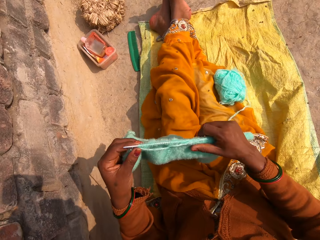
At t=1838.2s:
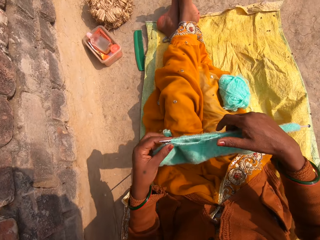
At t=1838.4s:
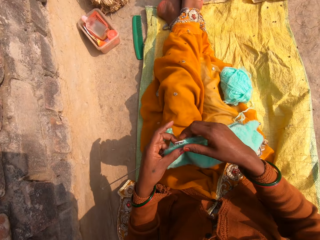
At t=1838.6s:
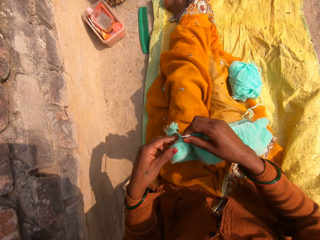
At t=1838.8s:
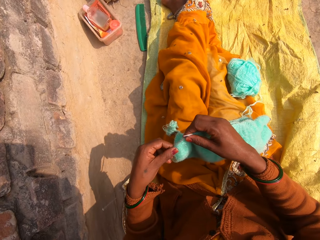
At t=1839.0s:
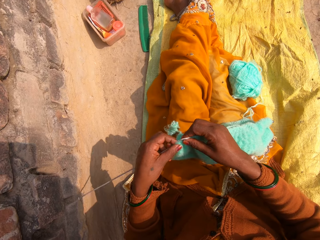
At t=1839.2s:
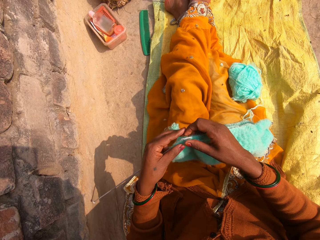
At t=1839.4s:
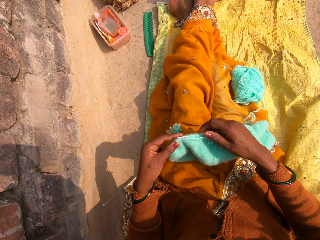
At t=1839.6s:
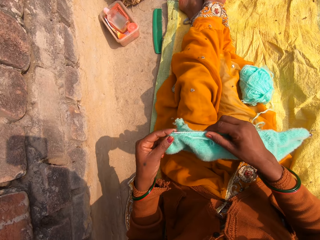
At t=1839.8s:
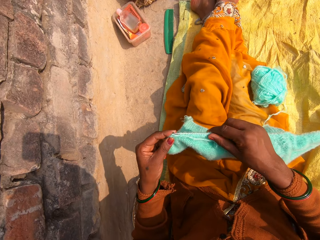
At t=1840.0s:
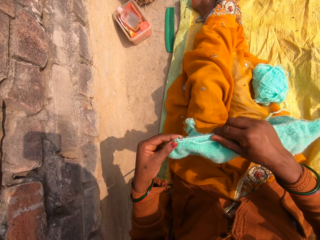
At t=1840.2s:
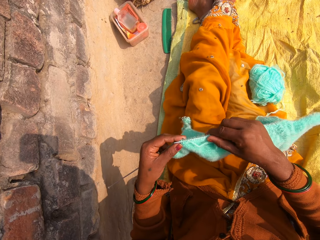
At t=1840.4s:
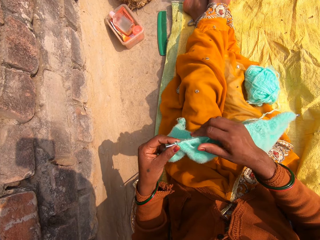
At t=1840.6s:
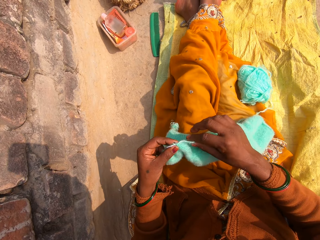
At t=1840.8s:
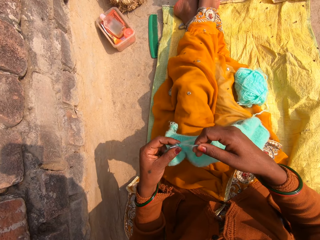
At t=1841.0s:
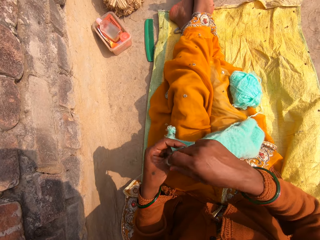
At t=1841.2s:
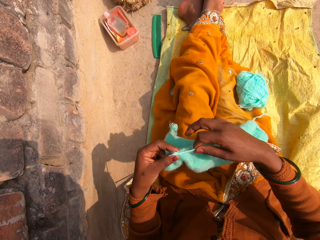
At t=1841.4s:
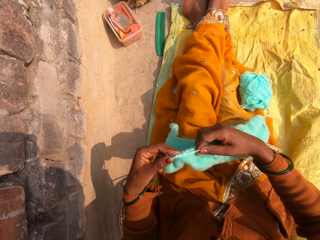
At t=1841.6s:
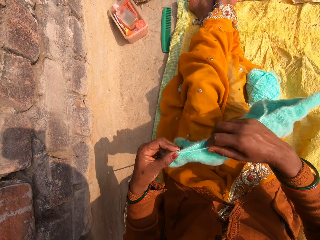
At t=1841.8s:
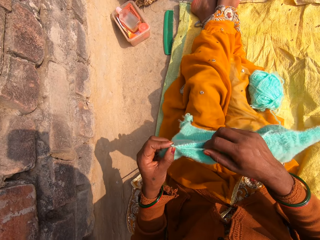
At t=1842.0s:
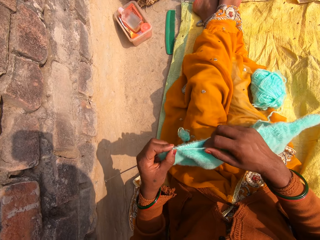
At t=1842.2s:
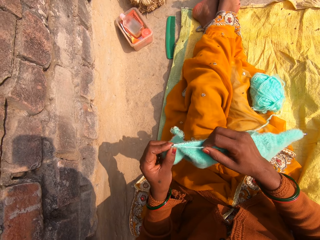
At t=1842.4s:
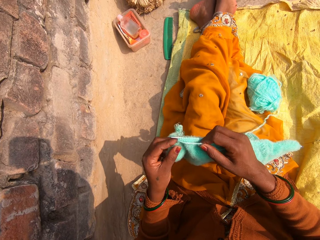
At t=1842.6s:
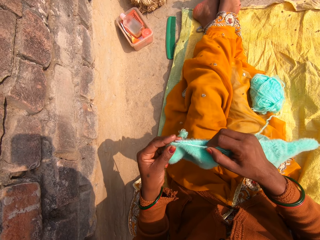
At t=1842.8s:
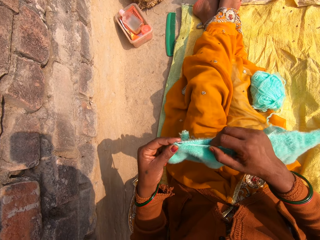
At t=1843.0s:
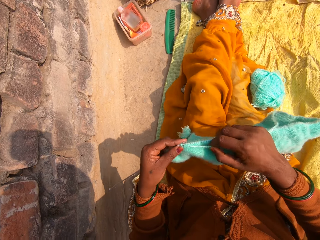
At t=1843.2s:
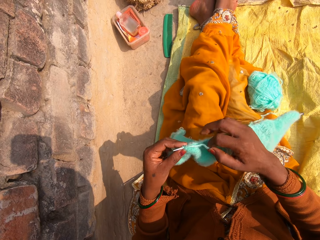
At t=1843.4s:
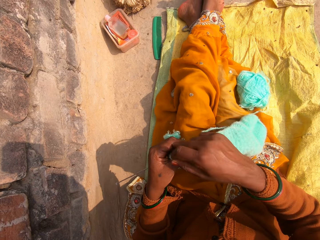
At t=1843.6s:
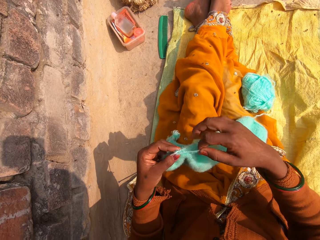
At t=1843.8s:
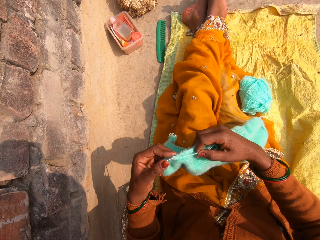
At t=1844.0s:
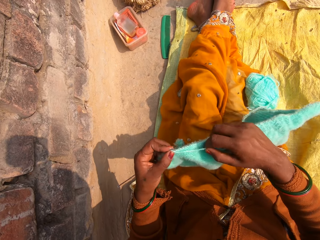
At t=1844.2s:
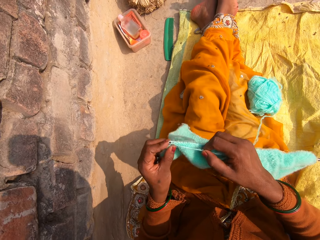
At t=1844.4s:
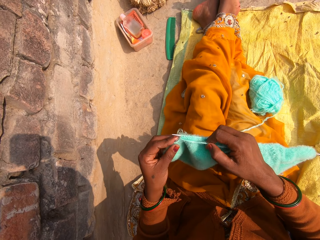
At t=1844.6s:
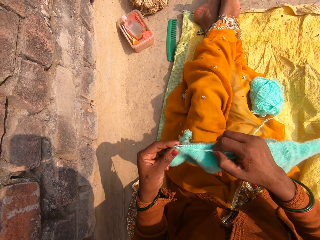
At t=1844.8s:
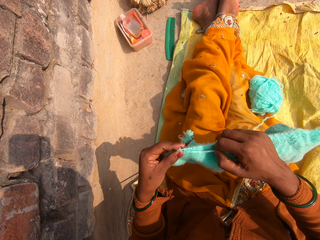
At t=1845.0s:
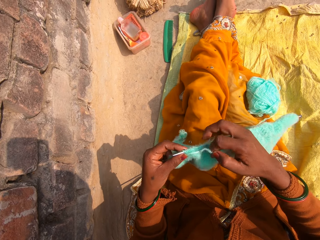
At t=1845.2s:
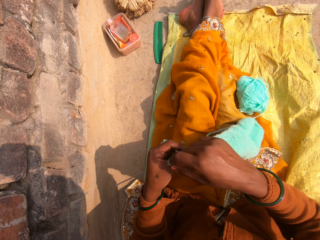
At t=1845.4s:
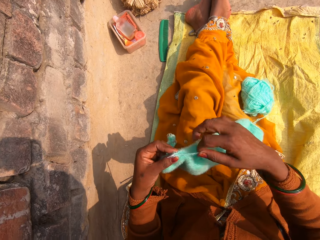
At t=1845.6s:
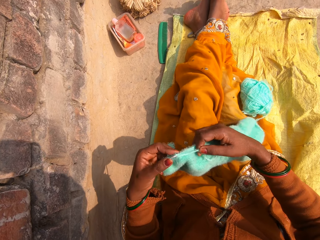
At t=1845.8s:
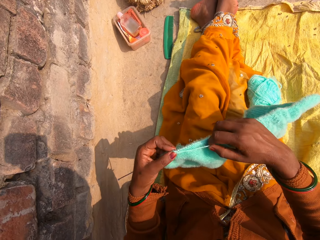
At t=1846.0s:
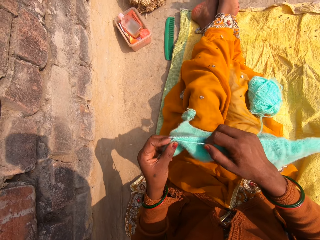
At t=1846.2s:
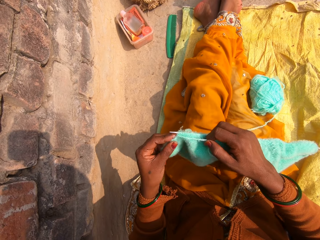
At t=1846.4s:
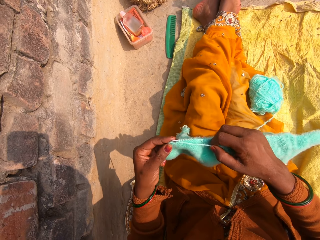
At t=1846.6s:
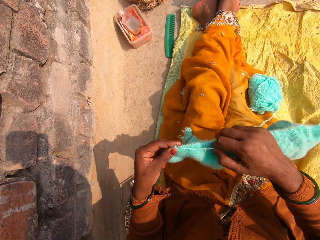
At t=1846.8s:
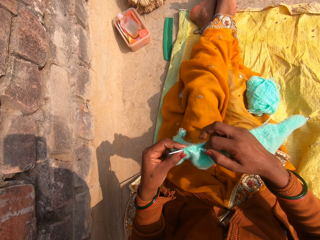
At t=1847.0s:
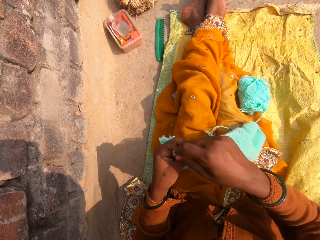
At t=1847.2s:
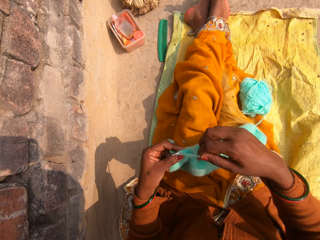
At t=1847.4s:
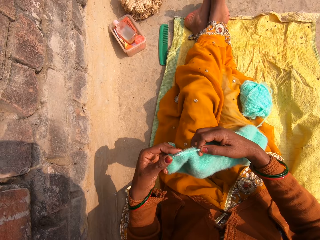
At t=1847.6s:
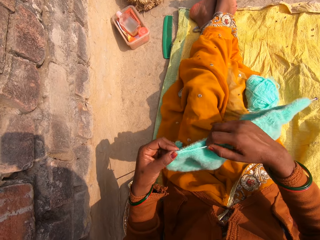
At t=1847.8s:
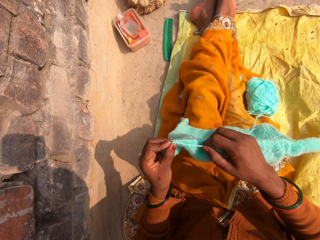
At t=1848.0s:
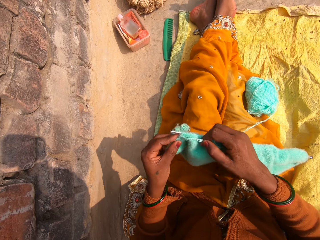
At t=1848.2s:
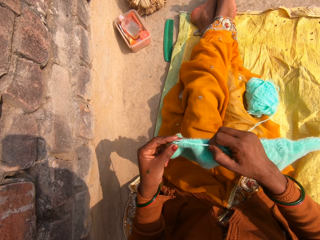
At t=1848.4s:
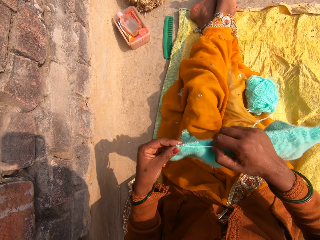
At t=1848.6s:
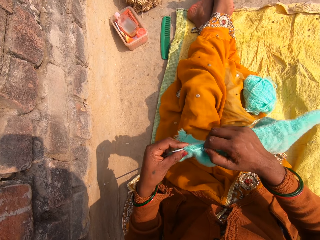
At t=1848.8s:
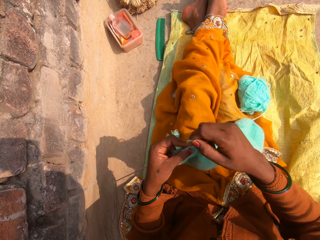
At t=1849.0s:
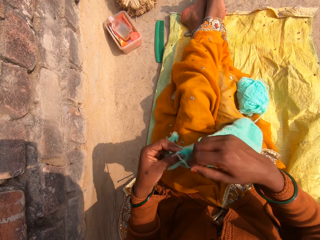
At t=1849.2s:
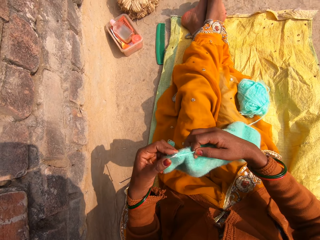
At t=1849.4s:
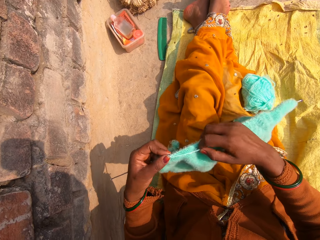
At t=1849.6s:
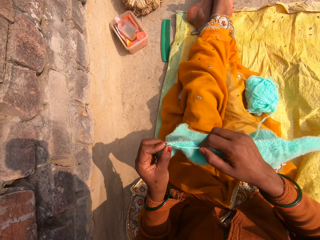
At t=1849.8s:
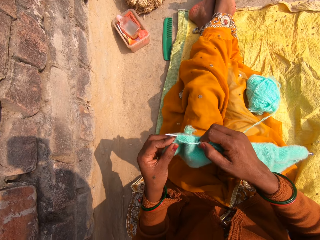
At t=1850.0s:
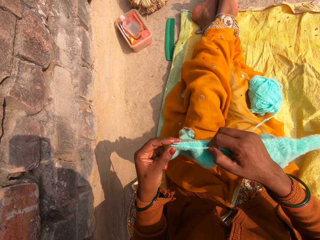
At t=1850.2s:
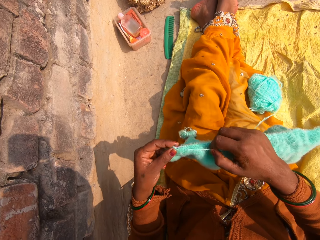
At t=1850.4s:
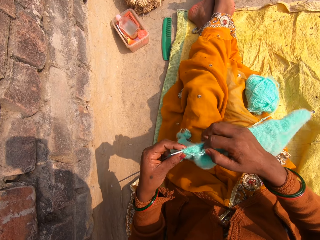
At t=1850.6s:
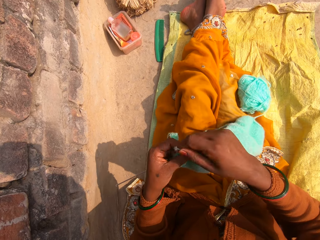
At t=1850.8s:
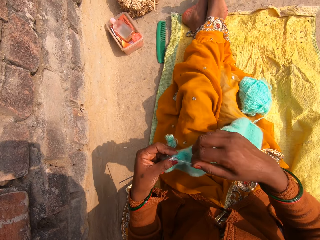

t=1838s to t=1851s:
The camera wearer adjusts the fabric on the crochet. They knit the fabric. They round the wool on the crochet. They knit the fabric. They round the wool on the crochet. They knit the fabric. They round the wool on the crochet. They knit the fabric. They round the wool on the crochet. They knit the fabric. They round the wool on the crochet. They knit the fabric.

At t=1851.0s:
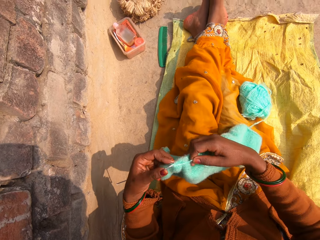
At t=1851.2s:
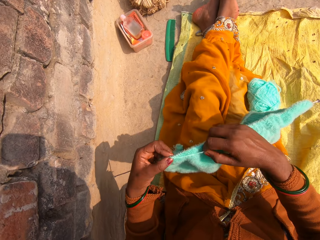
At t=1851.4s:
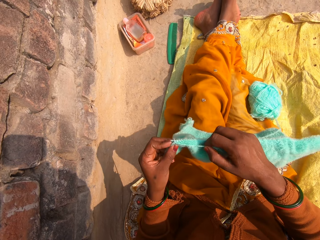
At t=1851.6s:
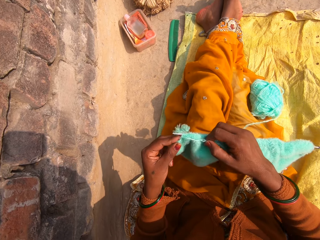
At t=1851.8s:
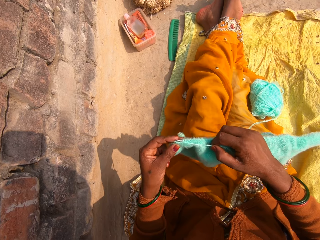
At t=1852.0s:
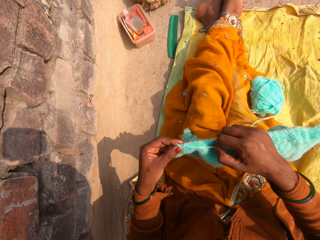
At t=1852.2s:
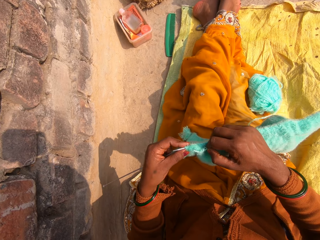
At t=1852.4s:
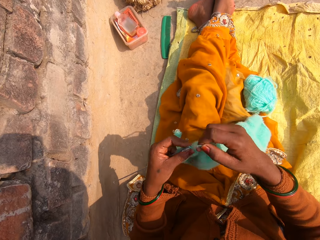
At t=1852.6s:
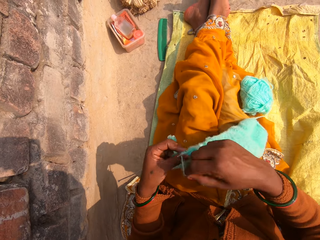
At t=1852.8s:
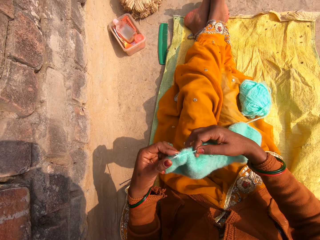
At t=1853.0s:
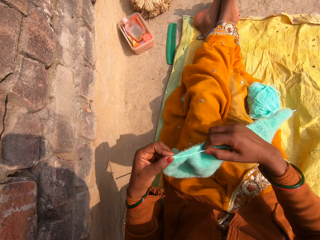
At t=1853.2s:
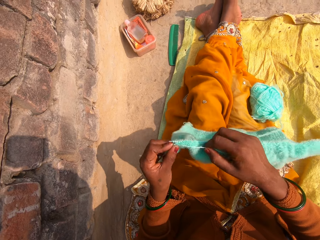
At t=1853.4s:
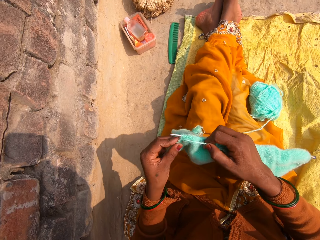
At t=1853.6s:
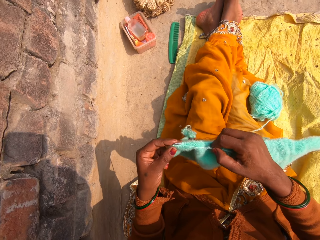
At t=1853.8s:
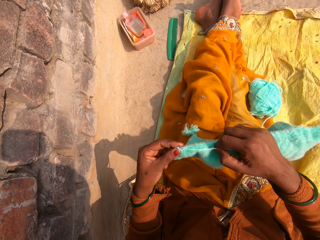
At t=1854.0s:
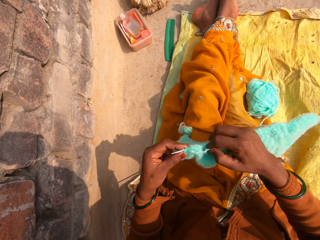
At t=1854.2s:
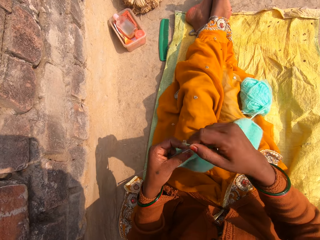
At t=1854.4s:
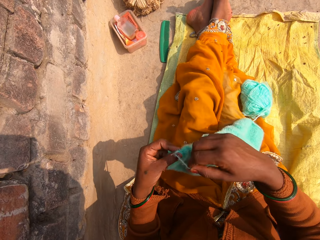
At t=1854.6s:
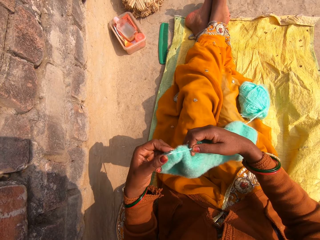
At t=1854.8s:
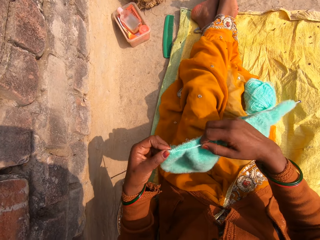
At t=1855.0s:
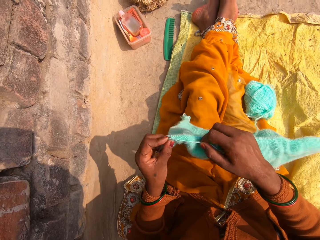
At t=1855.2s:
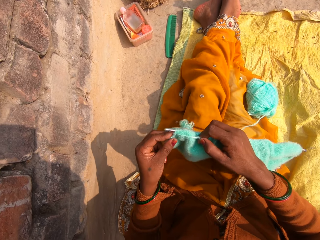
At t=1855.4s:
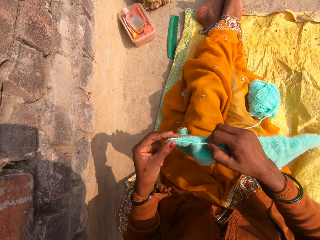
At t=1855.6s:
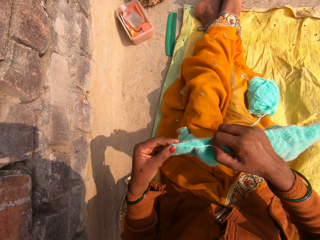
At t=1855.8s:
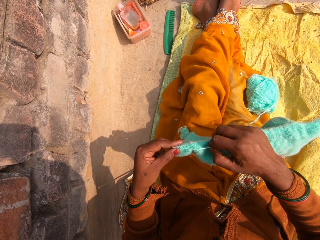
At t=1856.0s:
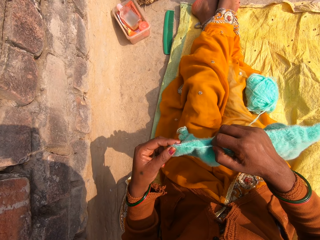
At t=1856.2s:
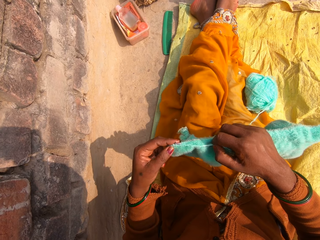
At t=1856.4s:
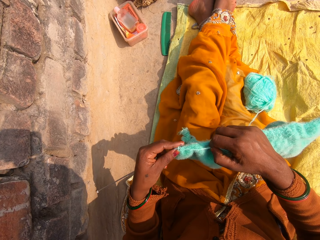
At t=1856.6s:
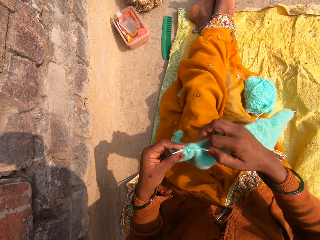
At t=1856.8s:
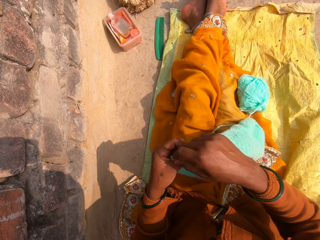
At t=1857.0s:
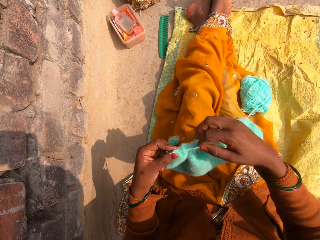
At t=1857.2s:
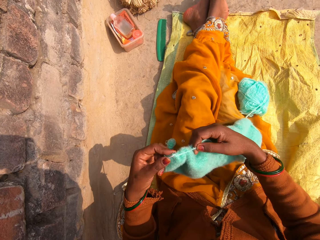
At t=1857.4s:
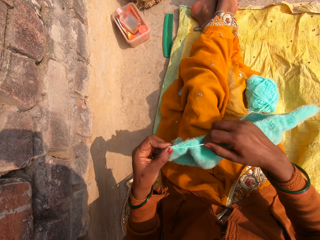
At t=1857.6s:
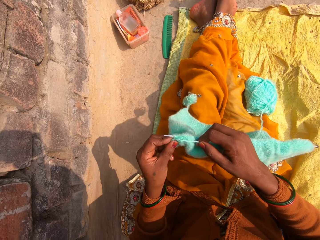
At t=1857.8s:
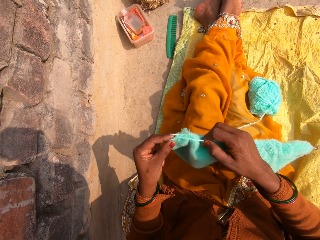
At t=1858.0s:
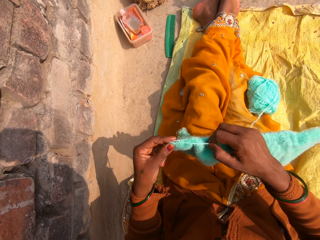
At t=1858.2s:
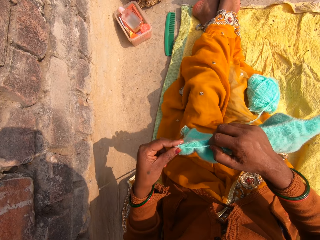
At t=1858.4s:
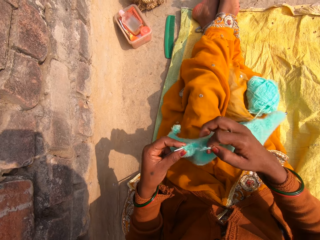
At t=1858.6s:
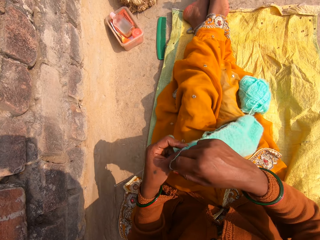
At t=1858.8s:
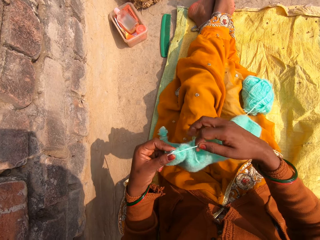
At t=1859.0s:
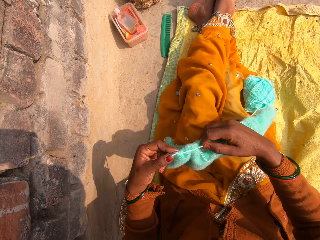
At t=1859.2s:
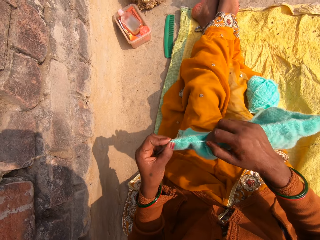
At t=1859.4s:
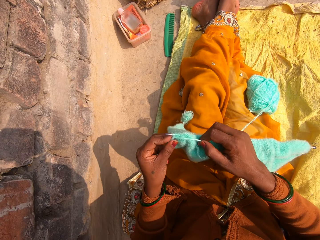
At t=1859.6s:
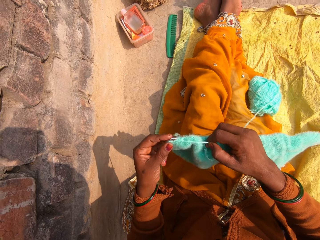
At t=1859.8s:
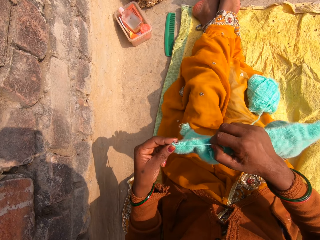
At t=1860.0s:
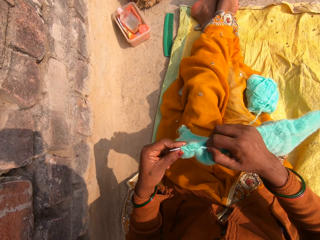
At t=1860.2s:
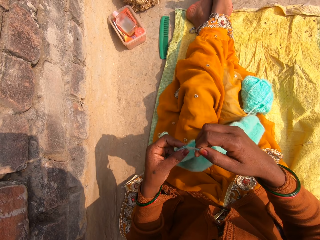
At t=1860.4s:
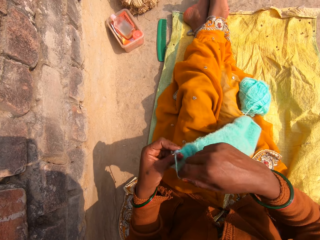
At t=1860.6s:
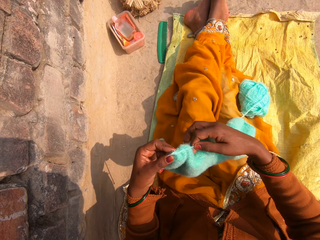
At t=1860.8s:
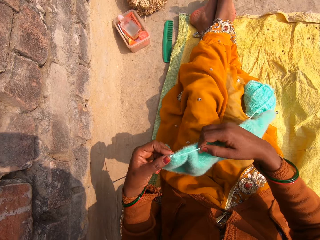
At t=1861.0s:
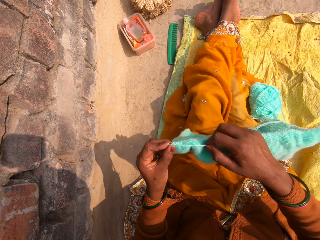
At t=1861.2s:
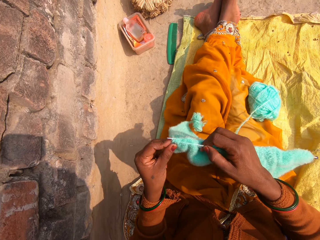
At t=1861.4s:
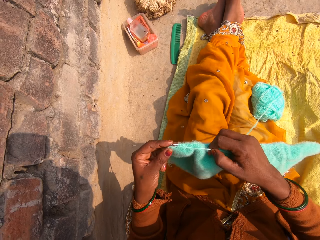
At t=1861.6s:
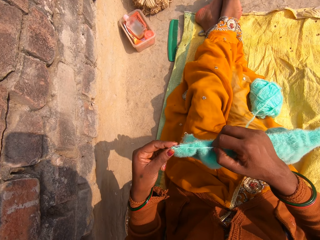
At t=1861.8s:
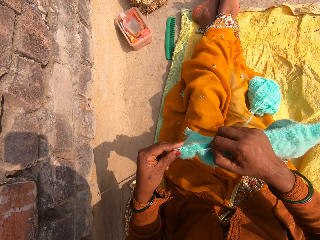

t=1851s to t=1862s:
The camera wearer rounds the wool on the crochet. They knit the fabric. They round the wool on the crochet. They knit the fabric. They round the wool on the crochet. They knit the fabric. They round the wool on the crochet. They knit the fabric. They round the wool on the crochet. They knit the fabric. They round the wool on the crochet. They knit the fabric.
